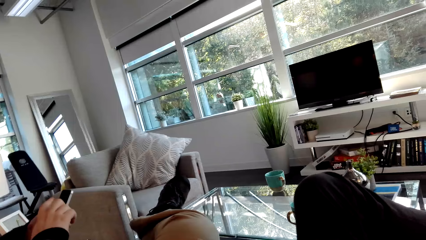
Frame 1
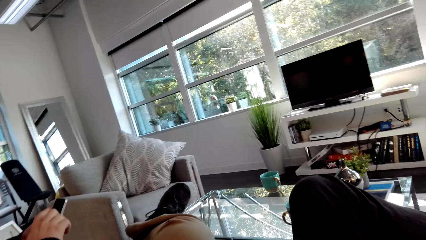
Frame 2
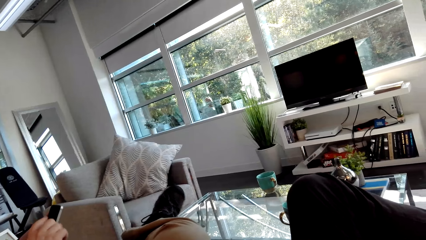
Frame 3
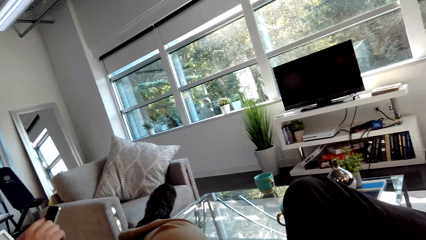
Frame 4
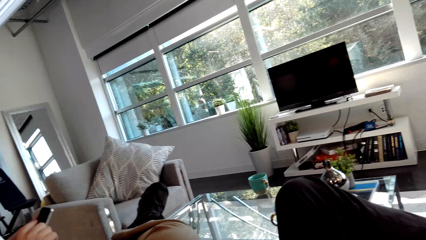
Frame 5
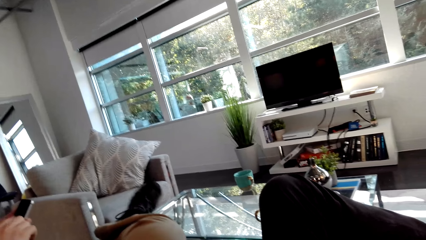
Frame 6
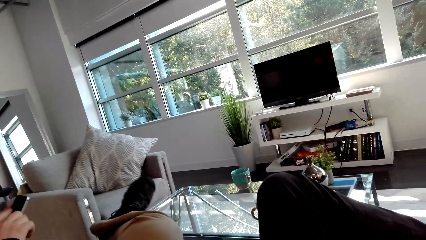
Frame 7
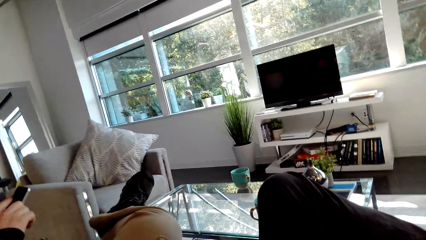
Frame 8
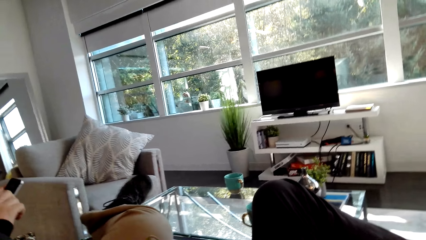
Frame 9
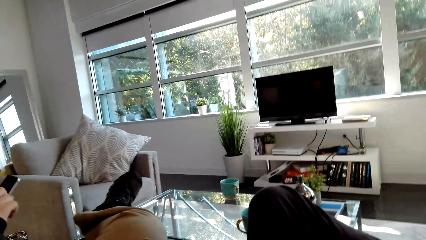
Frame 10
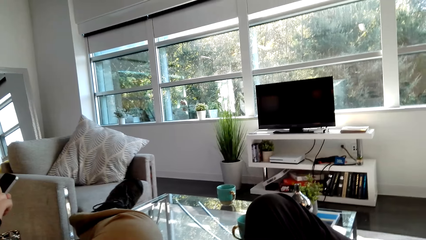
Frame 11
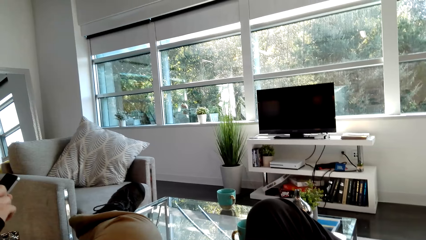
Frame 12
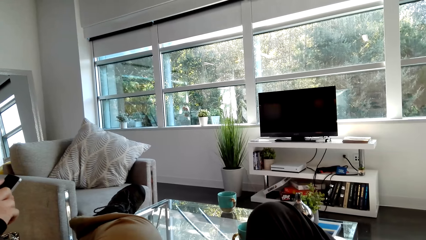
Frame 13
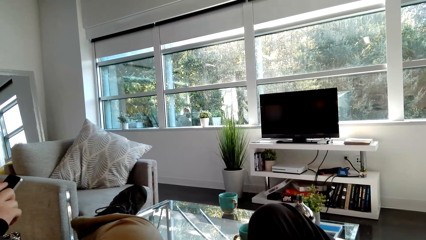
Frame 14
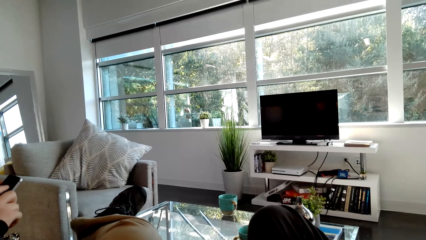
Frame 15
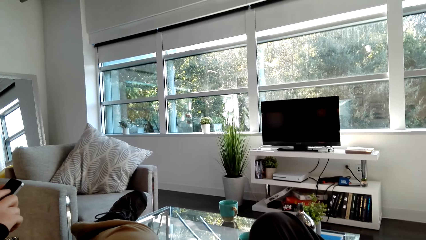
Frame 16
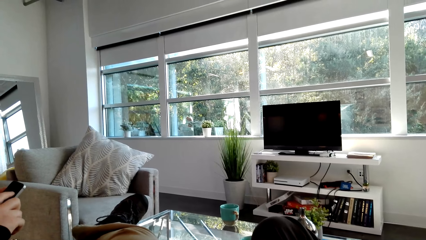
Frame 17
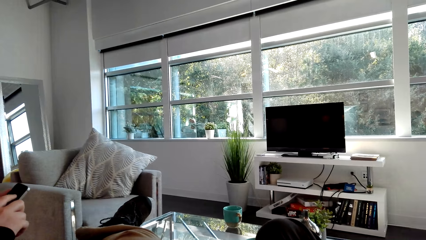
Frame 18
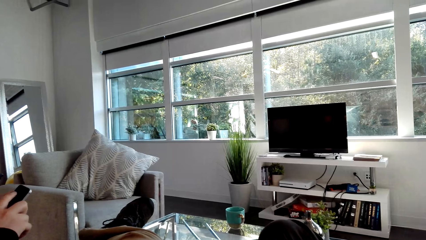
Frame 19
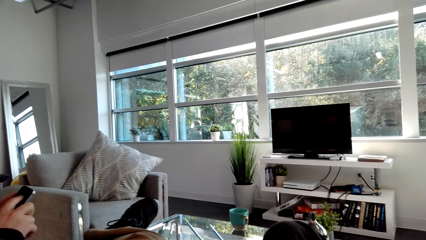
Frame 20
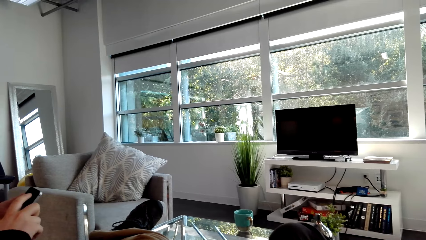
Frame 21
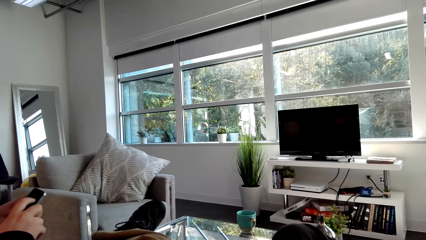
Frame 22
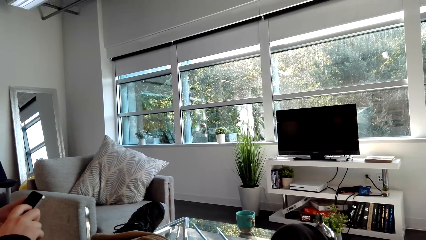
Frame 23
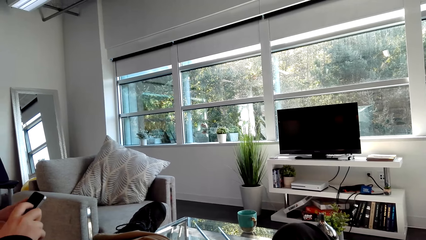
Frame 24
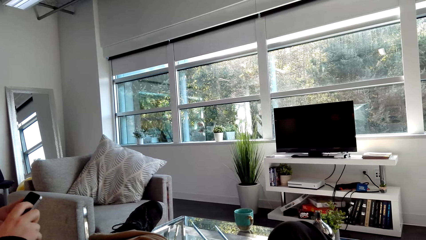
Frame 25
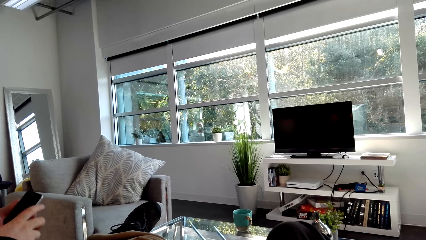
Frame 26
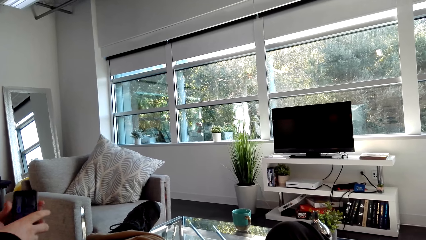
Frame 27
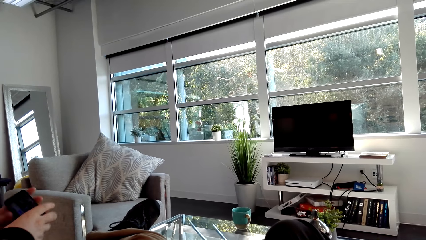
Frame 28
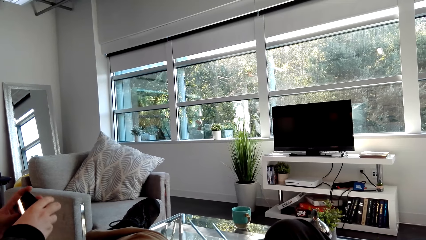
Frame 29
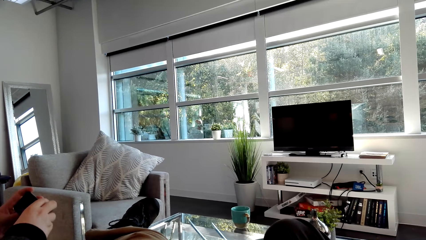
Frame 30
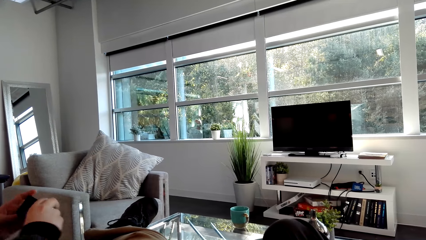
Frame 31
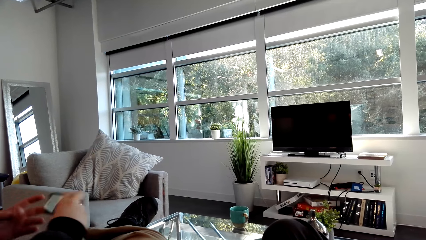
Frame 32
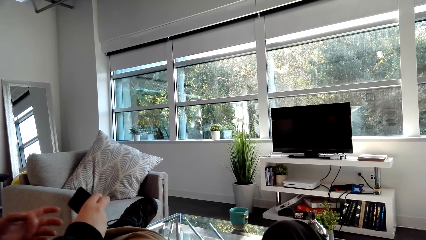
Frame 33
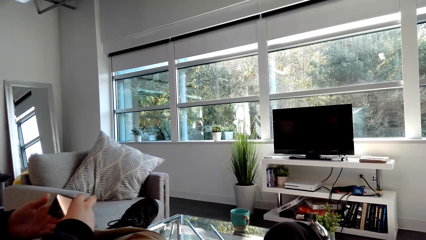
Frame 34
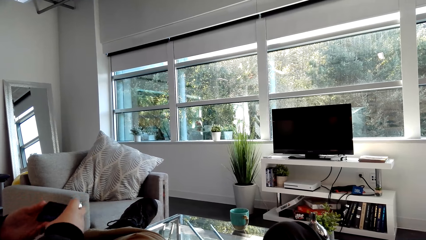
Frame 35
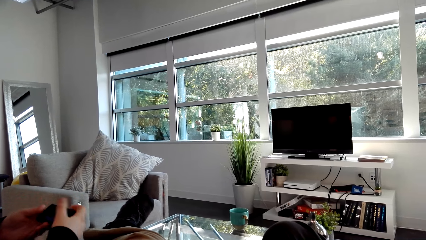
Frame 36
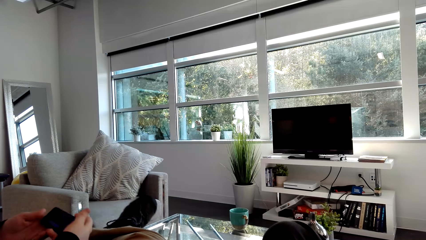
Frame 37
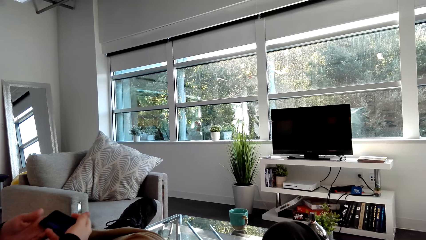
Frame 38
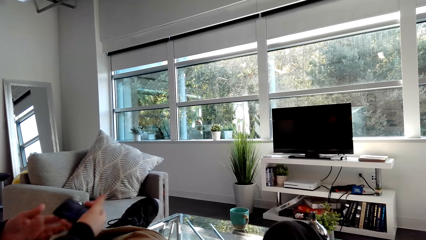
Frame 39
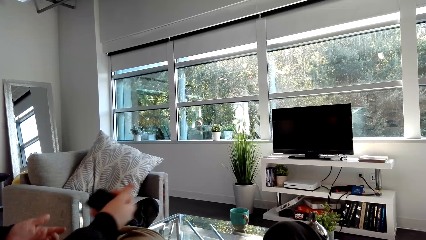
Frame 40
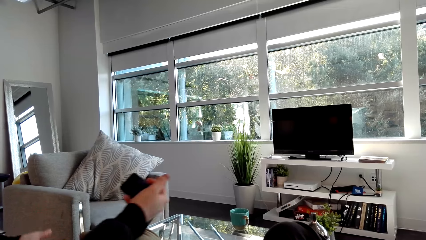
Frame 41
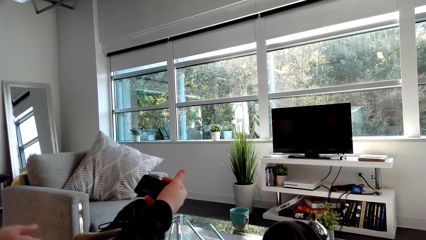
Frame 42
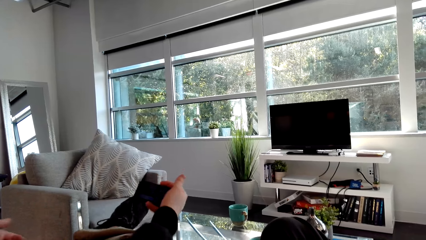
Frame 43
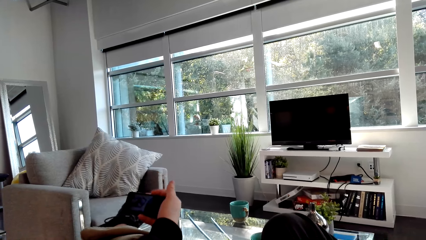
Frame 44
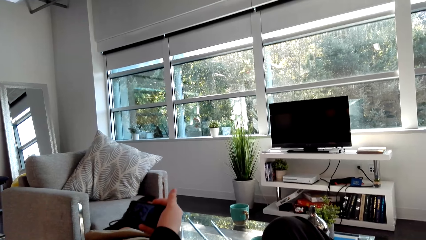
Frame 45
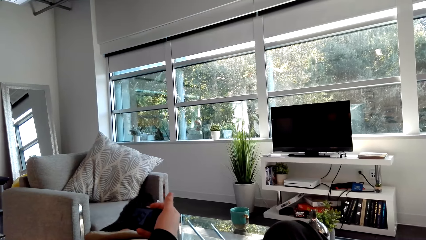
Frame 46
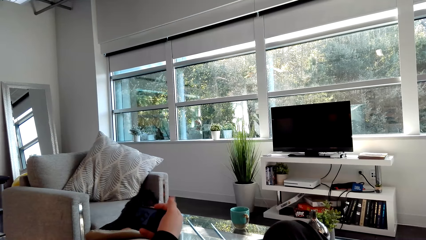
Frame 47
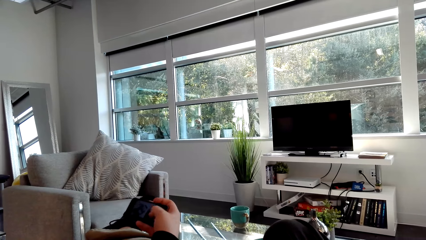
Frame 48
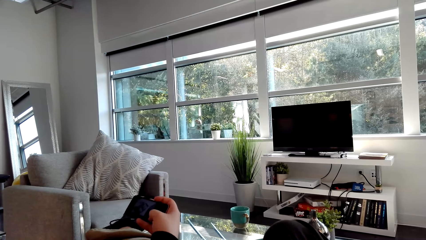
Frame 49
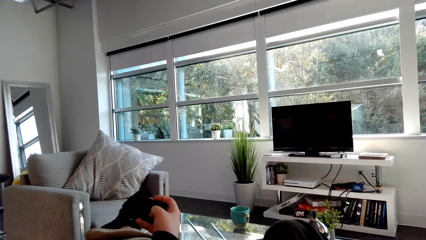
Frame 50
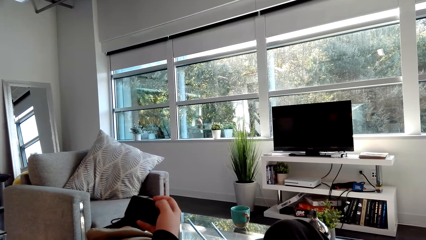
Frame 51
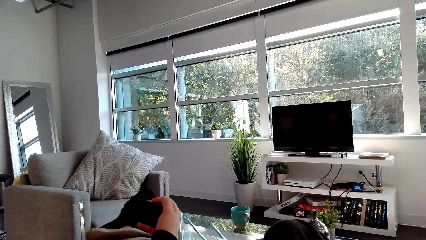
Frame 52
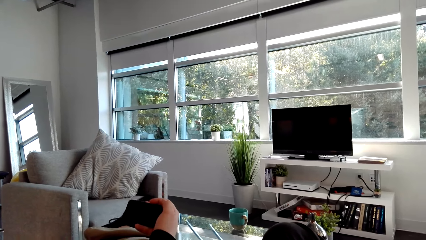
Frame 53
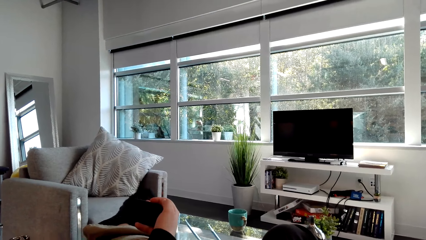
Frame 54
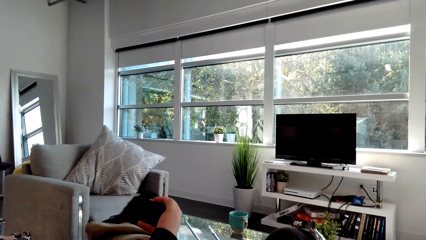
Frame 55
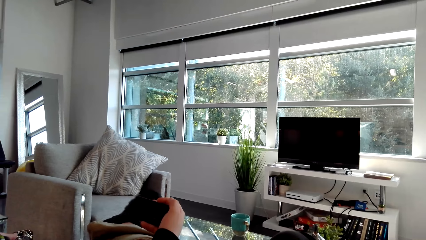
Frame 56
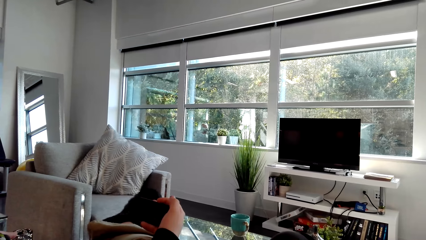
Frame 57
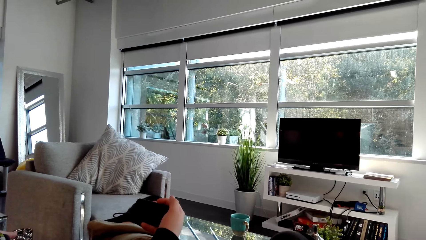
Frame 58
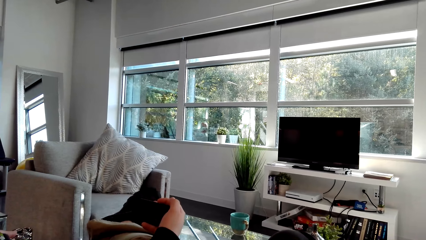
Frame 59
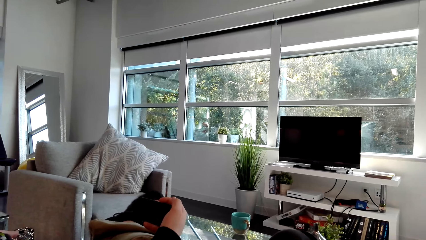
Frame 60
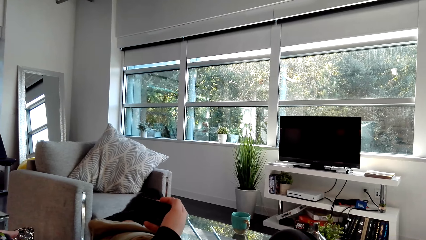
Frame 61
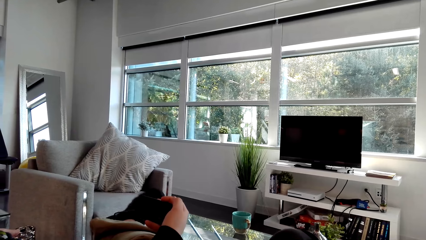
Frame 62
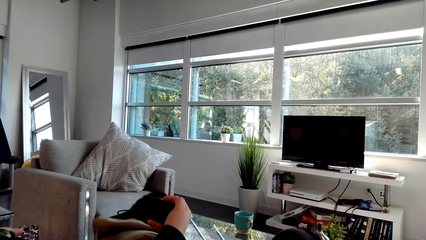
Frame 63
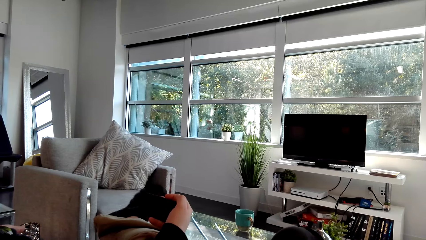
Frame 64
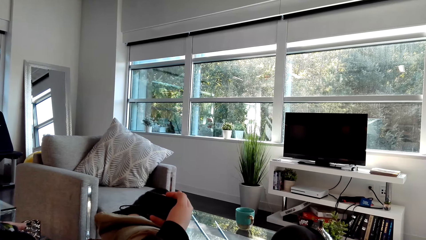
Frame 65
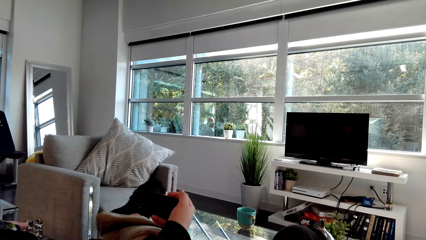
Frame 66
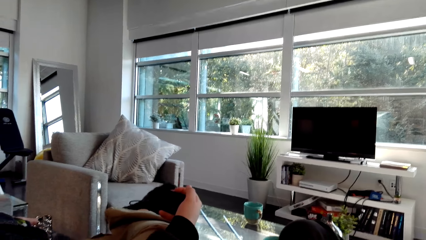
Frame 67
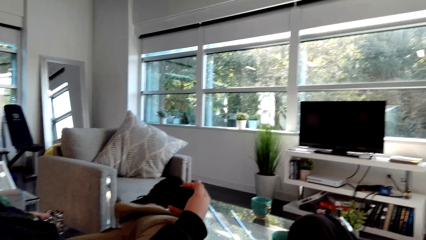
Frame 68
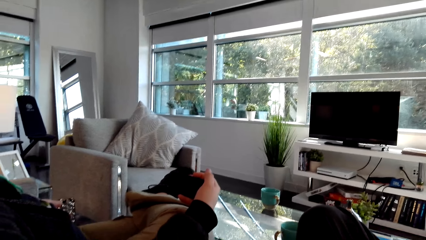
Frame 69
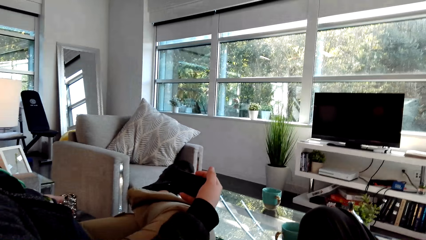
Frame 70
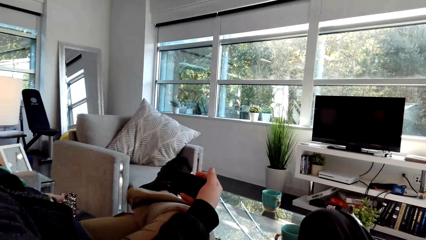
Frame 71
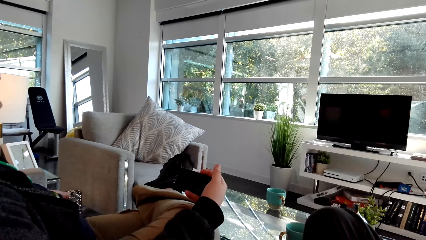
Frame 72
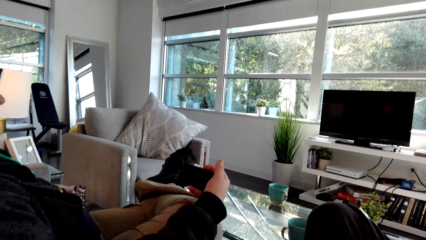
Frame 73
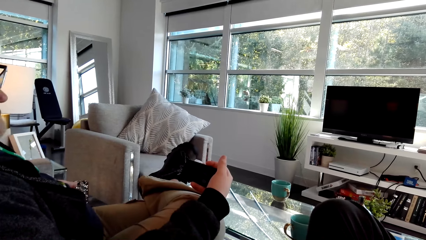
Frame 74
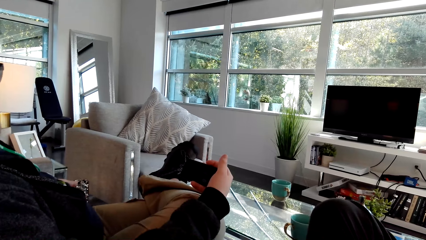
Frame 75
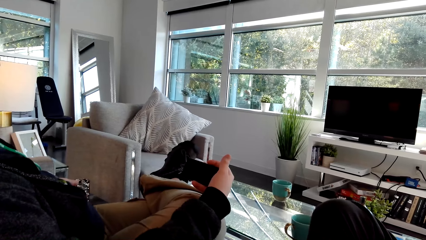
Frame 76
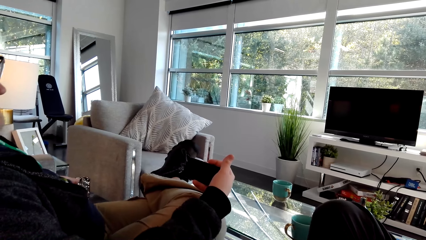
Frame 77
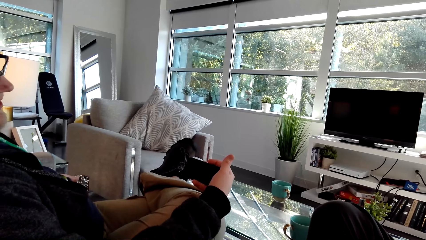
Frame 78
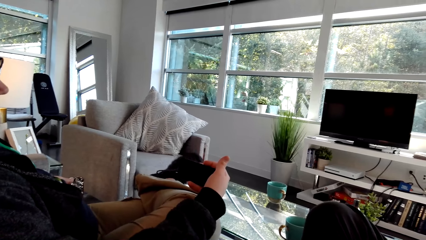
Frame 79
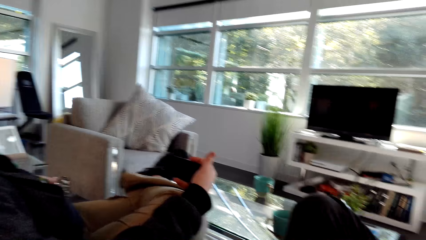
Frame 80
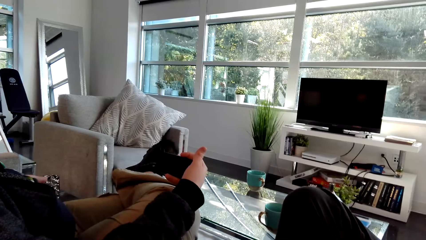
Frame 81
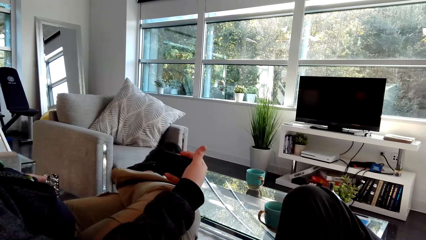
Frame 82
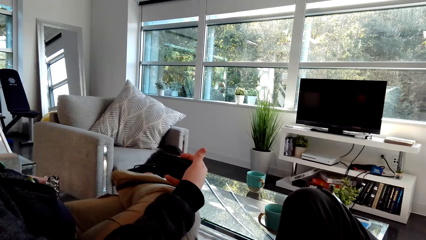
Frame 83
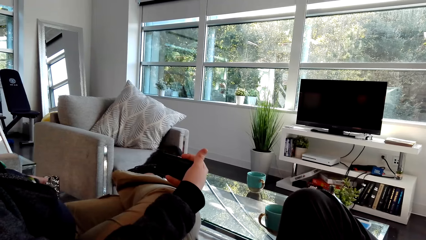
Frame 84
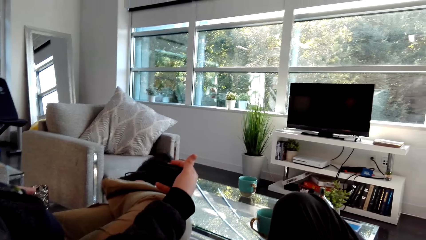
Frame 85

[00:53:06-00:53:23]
A man moves the leg and starts to use his phone. The man uses the phone, takes the selfie, and moves the leg.
